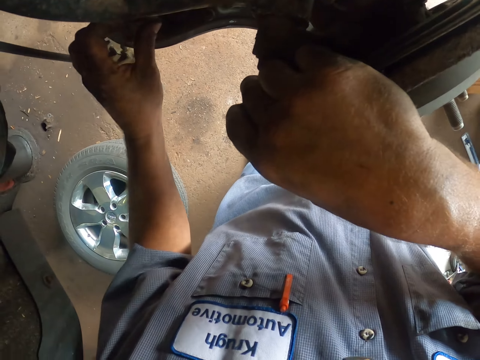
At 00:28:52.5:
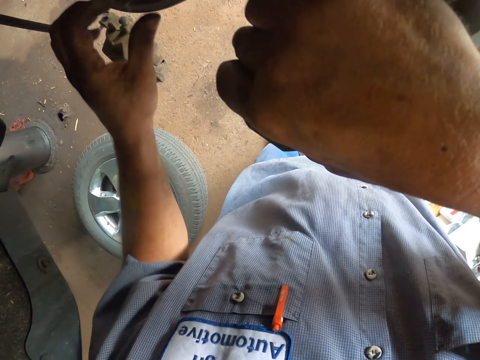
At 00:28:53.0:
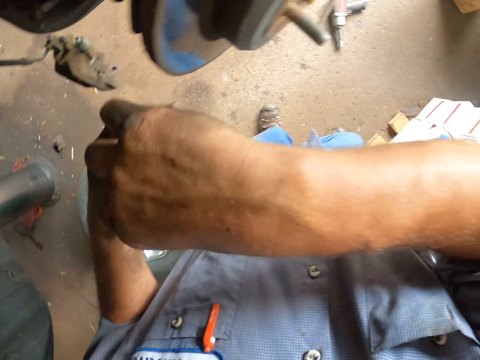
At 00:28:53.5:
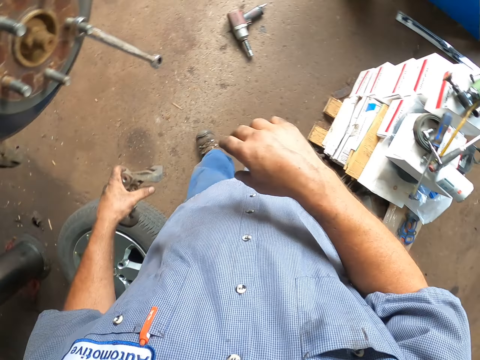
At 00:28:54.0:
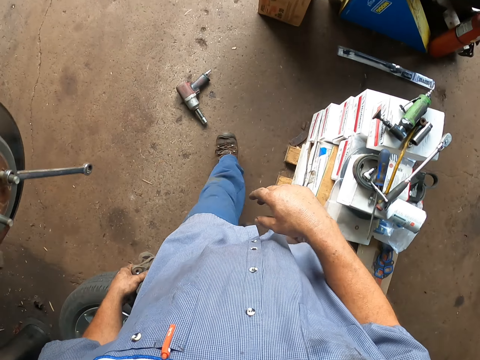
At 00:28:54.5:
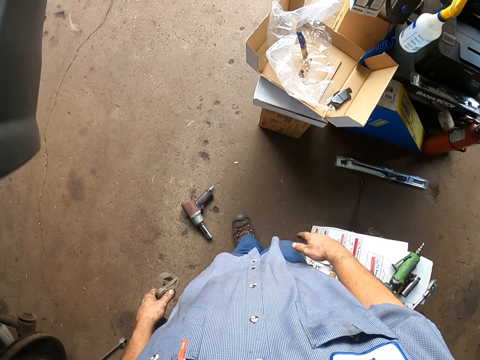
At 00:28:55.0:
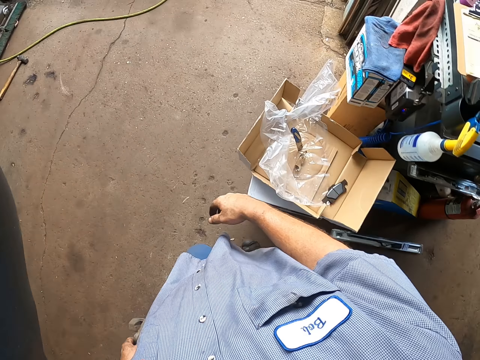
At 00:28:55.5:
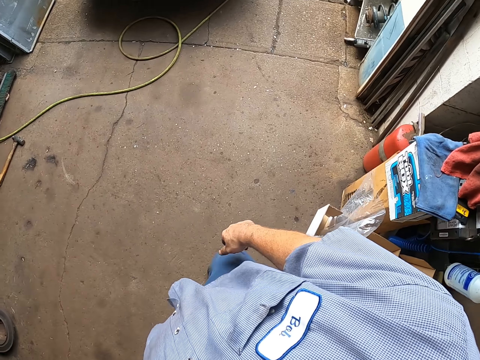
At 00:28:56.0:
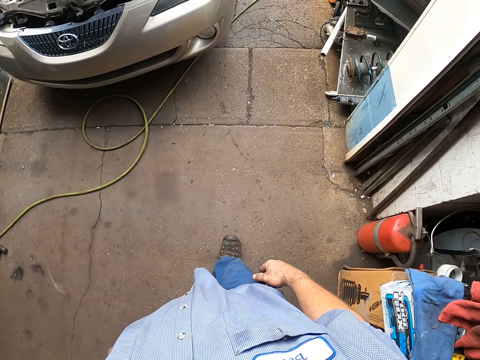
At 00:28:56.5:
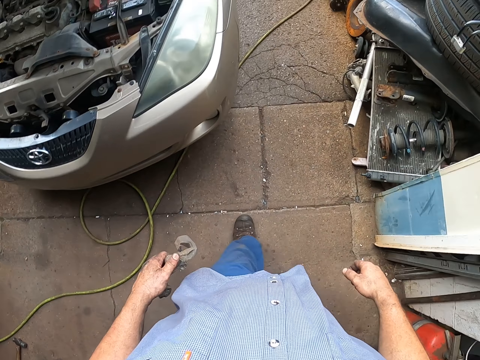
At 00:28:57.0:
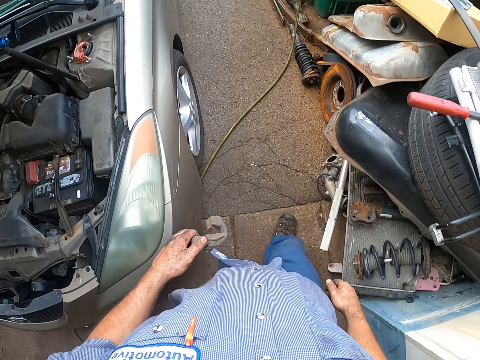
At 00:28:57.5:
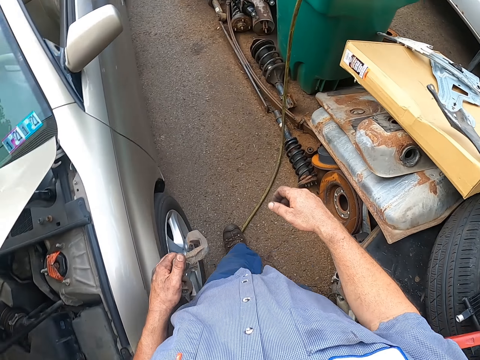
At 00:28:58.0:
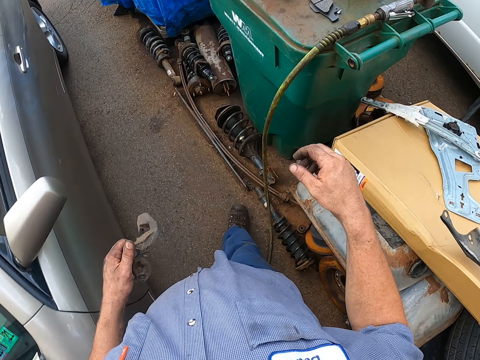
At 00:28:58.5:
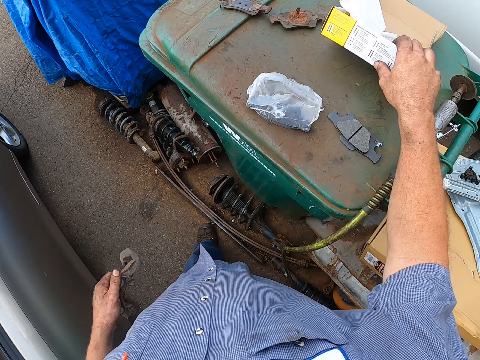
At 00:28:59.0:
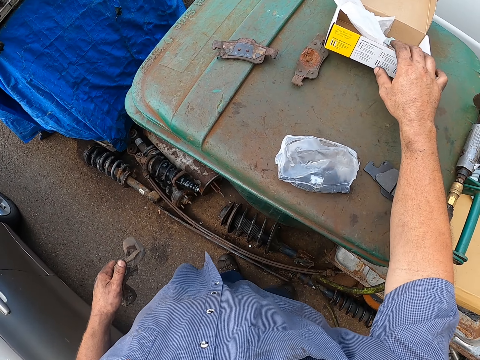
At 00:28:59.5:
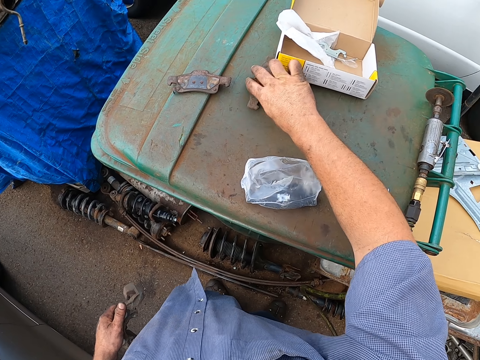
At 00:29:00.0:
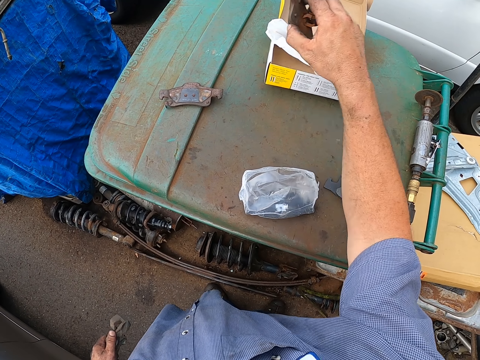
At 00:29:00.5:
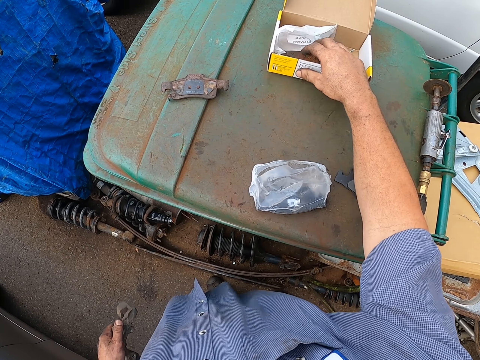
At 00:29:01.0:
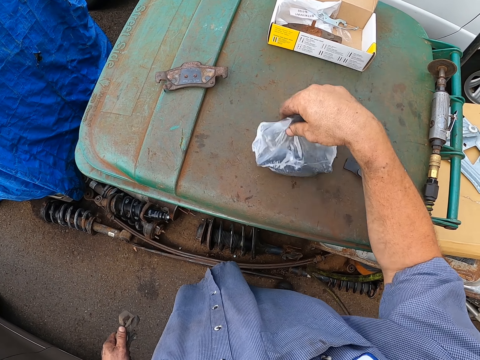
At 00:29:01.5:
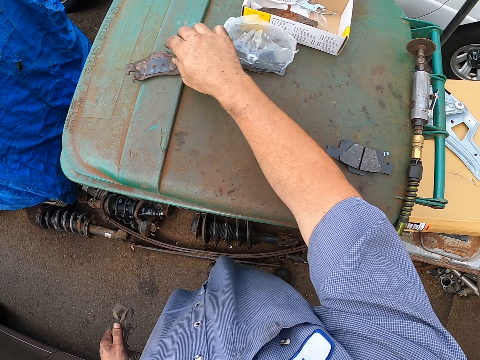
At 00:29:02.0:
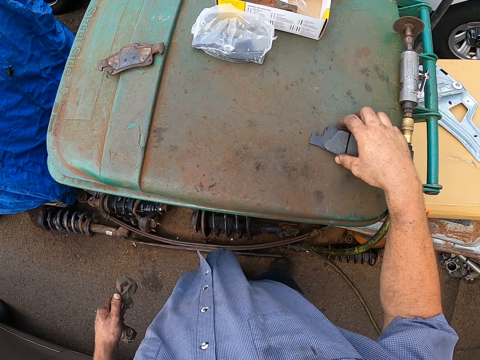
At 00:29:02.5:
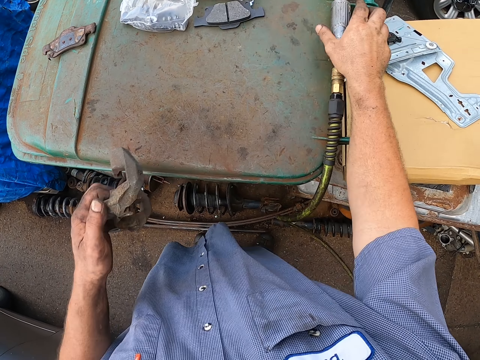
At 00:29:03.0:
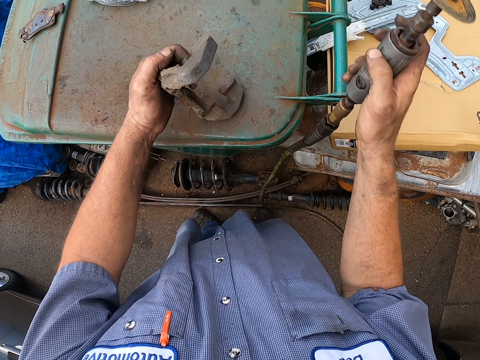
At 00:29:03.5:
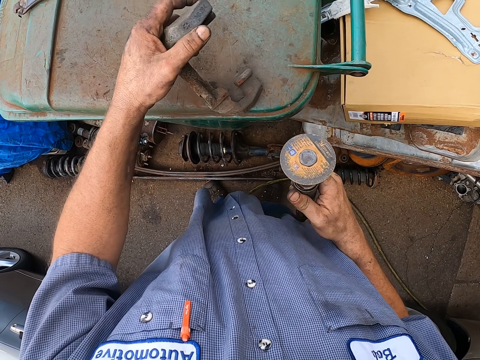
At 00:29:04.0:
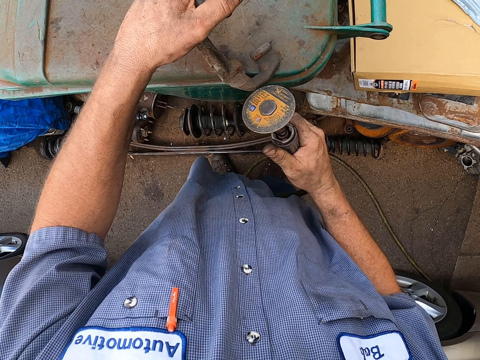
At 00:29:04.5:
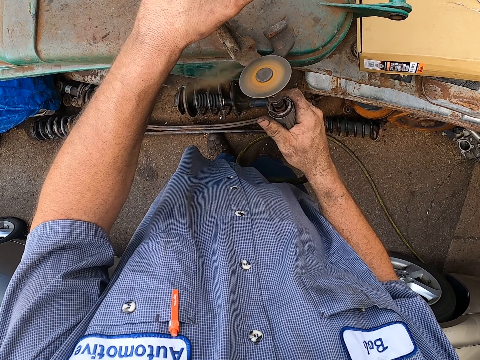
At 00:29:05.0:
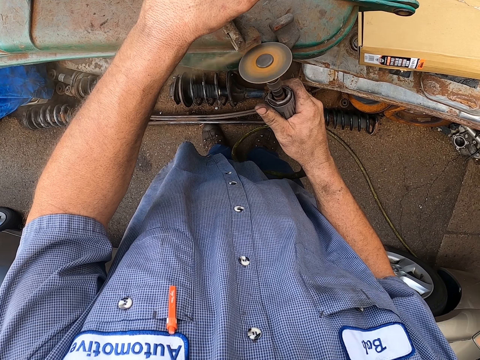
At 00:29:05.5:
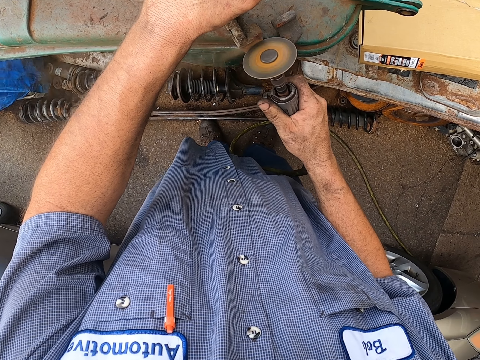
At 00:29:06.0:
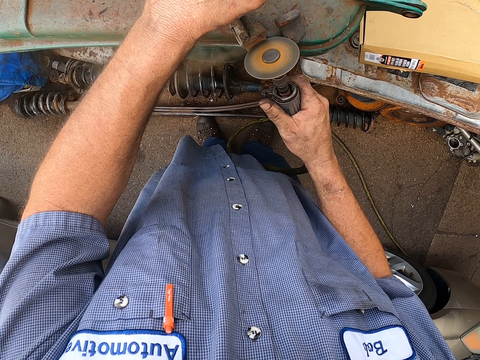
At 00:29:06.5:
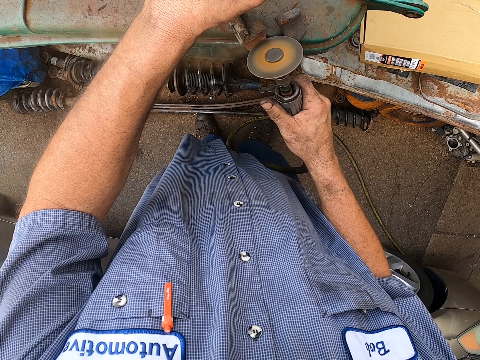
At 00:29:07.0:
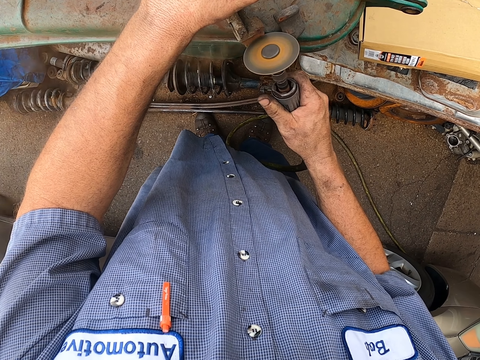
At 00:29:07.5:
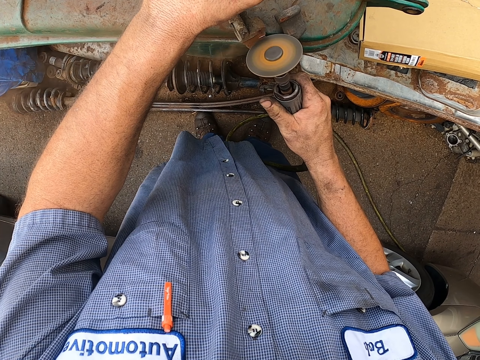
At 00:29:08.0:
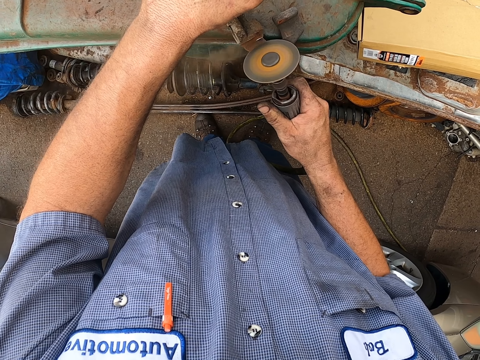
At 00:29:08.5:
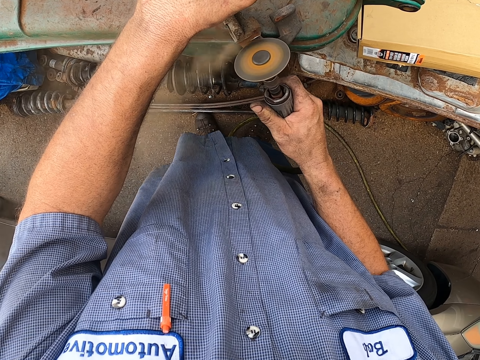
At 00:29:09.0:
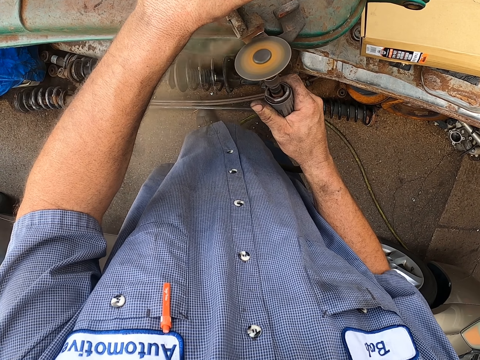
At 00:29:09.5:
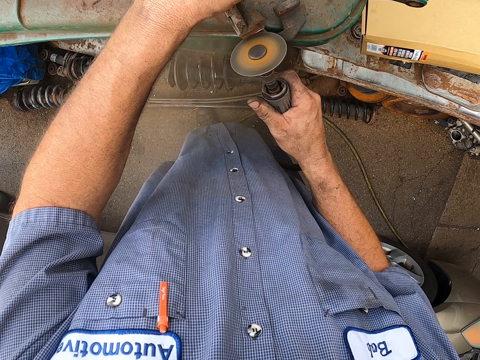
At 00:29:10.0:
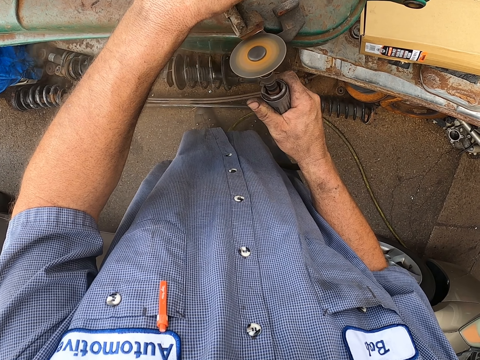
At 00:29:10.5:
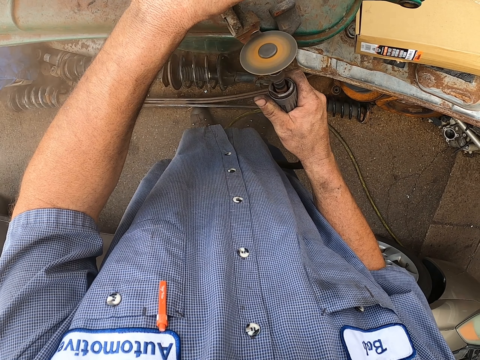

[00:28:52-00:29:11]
The camera wearer walks around. They stop. They move the box. They touch the box. They pick up a piece of metal and place it on the box. They move the paper. They move the piece of metal. They pick up the metal grinder machine. They grind the metal. They remove rust from the metal.

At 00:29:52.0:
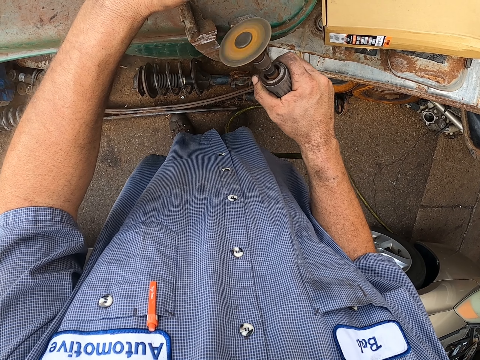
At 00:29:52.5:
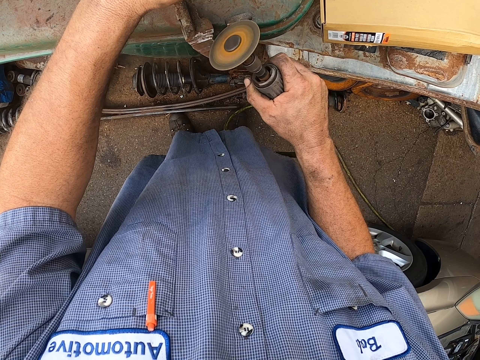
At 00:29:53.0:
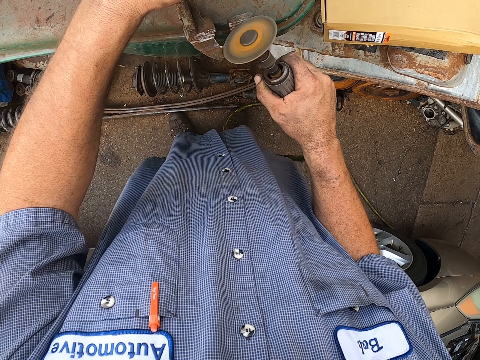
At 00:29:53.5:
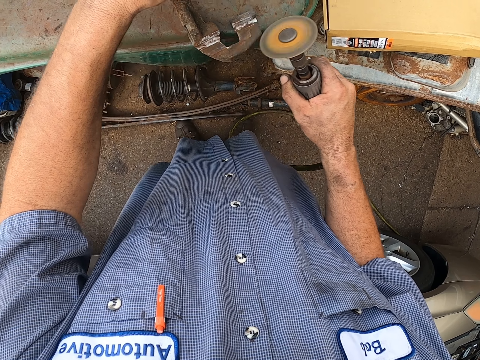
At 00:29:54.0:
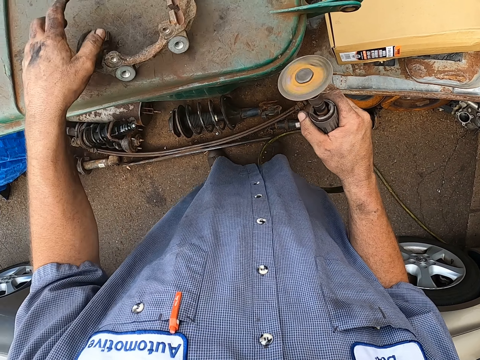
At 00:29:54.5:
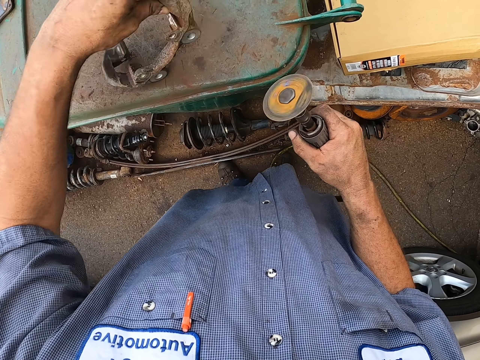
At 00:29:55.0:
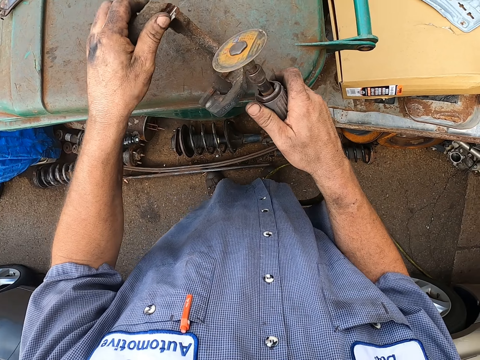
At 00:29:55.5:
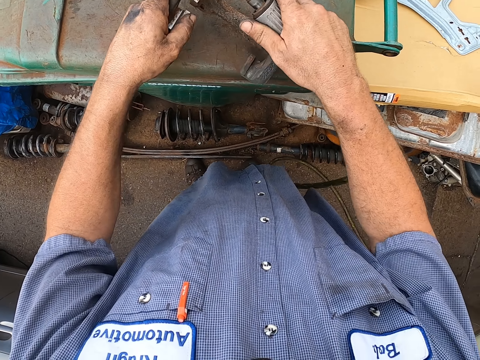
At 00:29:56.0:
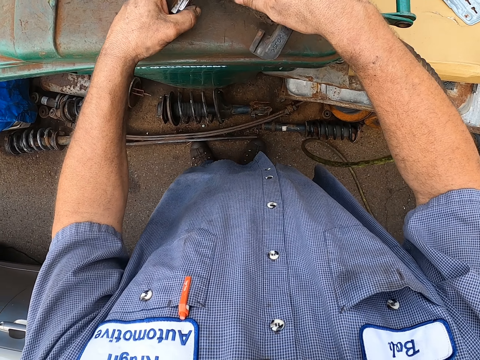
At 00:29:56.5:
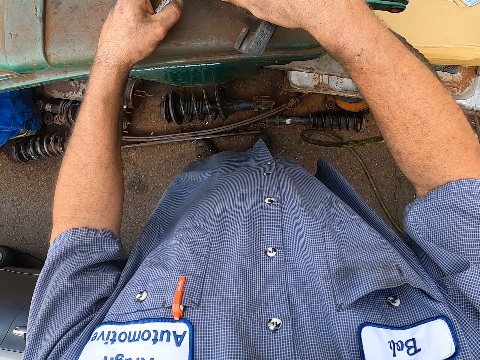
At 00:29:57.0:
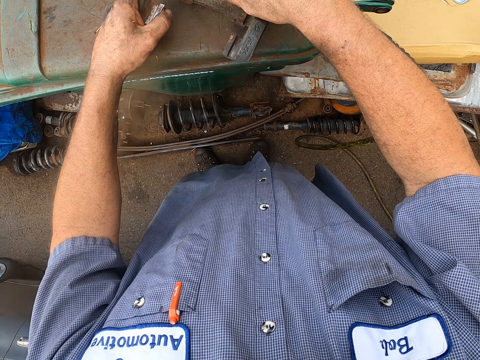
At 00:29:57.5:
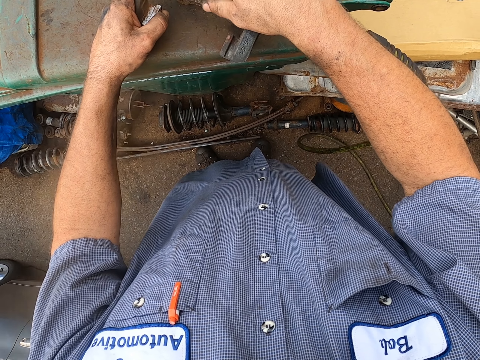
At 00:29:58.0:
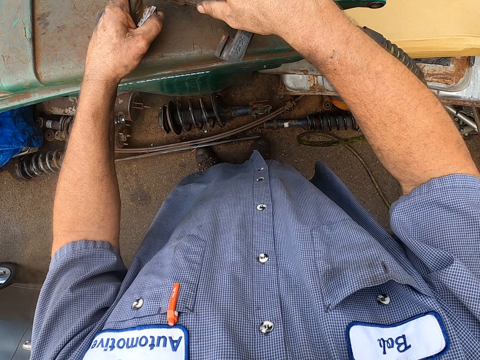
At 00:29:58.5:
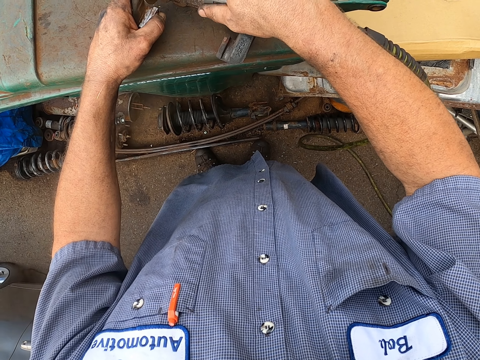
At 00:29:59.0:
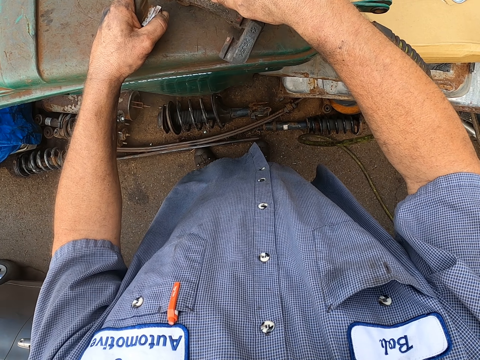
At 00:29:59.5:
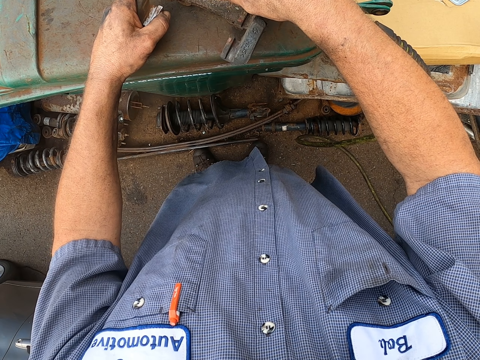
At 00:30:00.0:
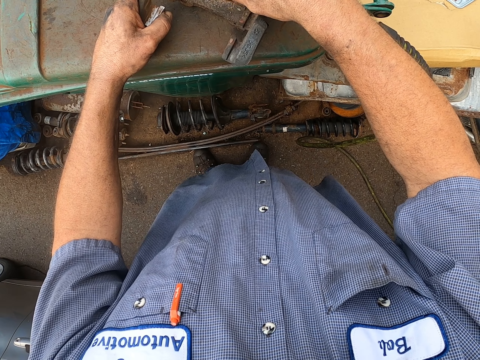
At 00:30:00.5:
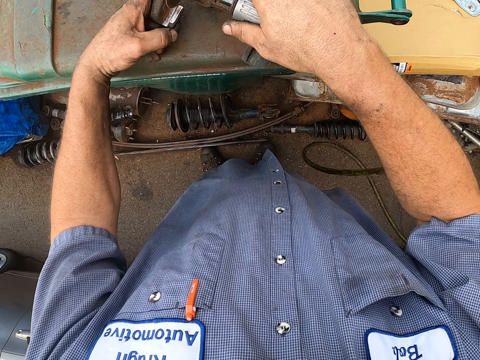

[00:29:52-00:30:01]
The camera wearer turns the metal. They grind the metal.
